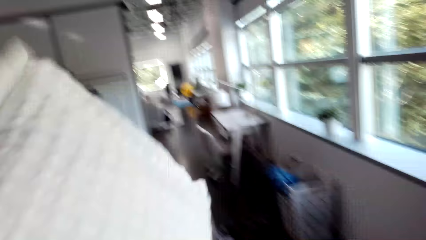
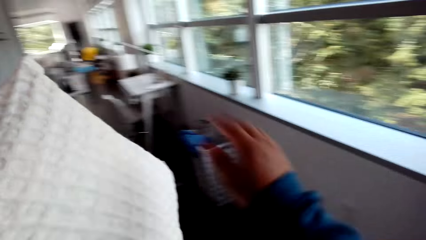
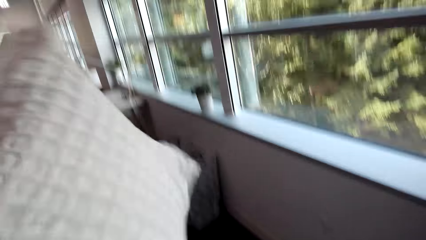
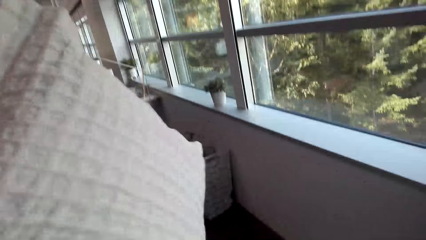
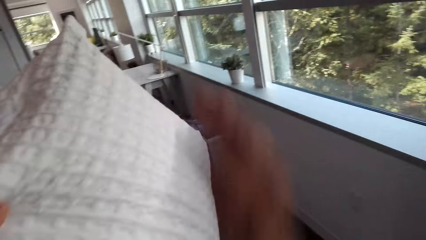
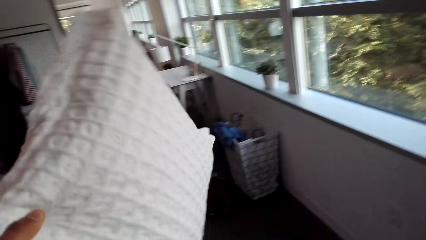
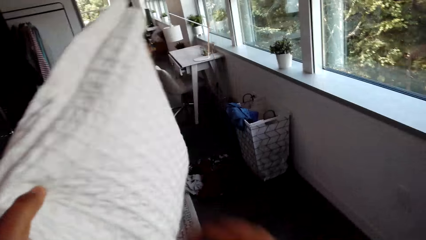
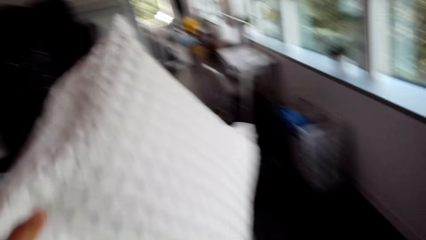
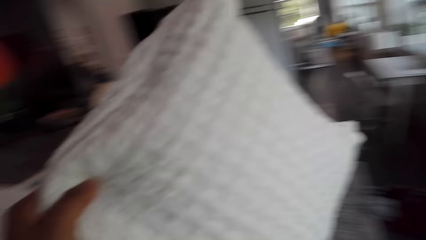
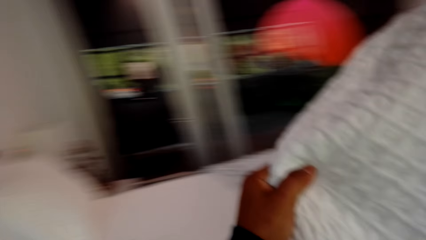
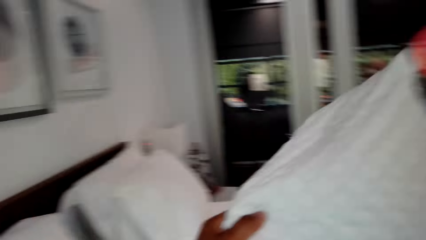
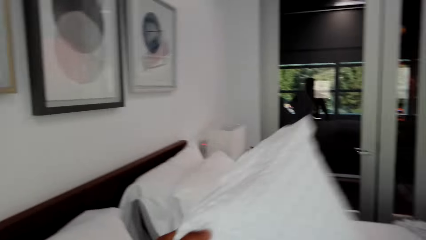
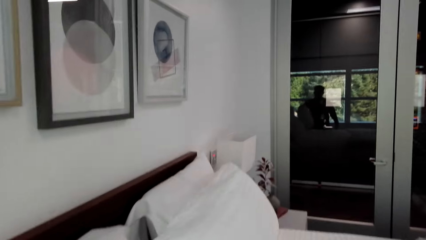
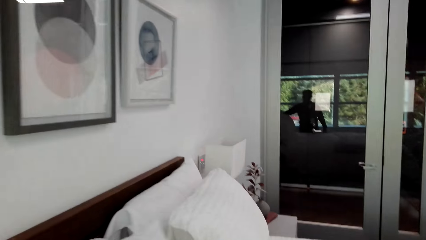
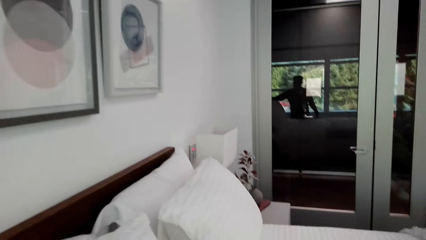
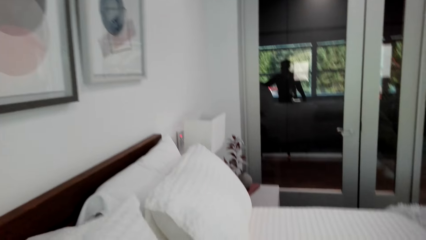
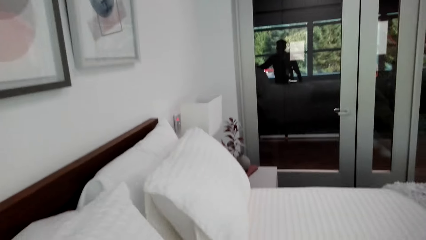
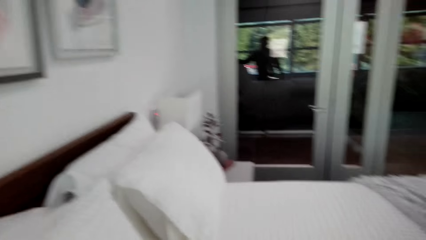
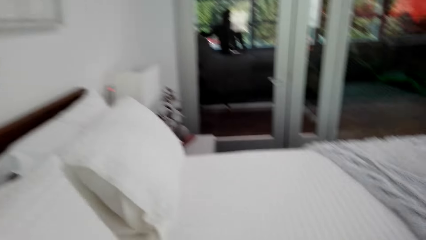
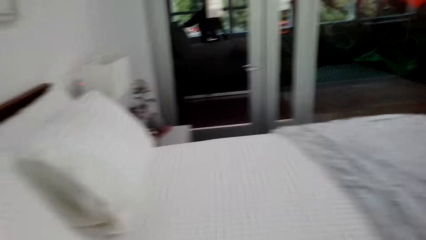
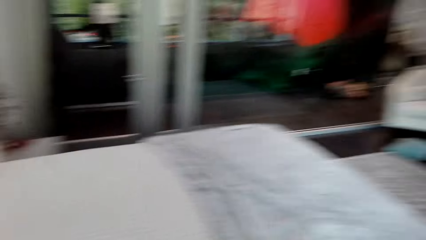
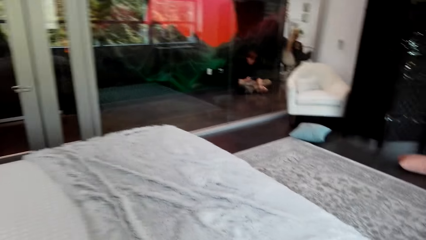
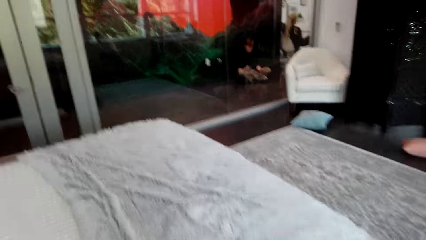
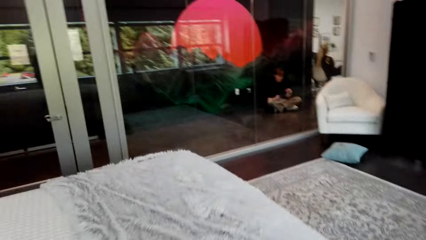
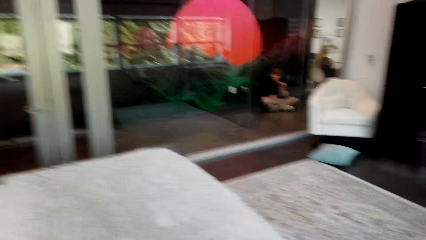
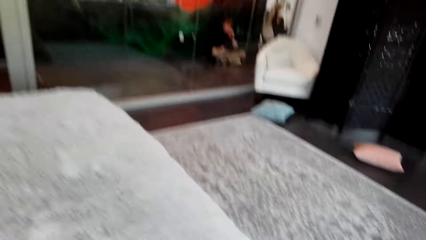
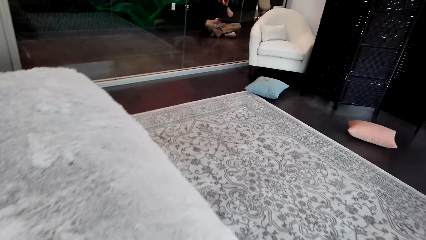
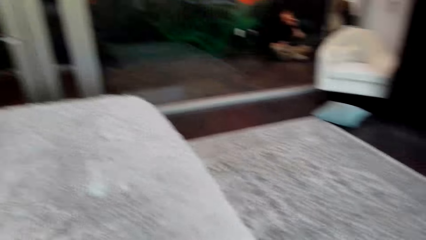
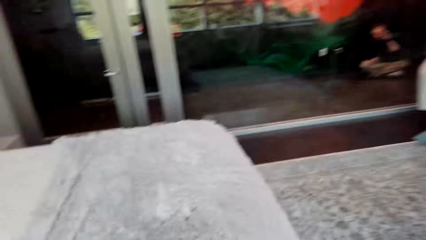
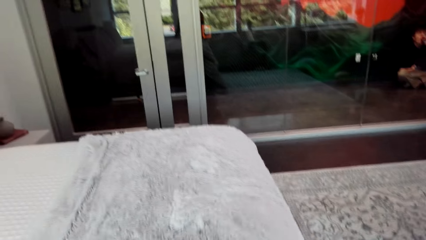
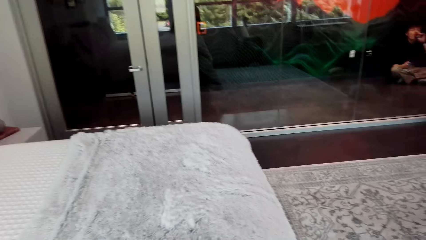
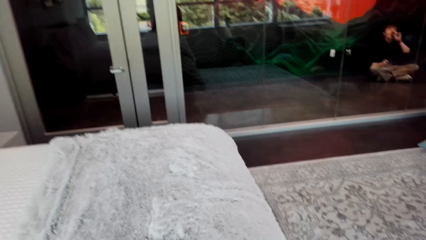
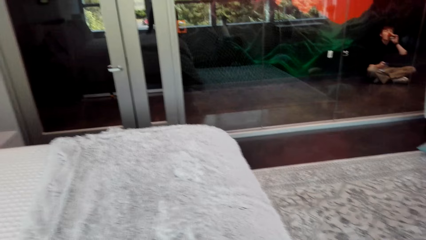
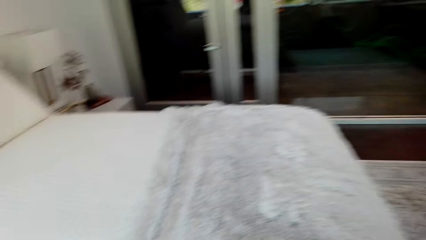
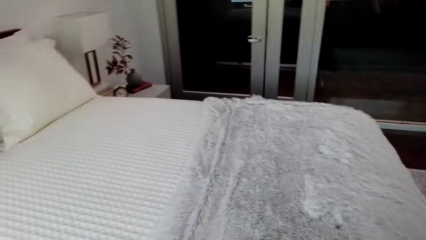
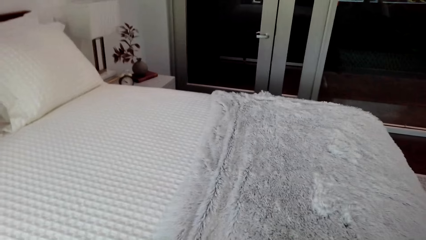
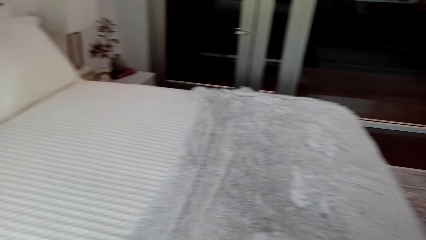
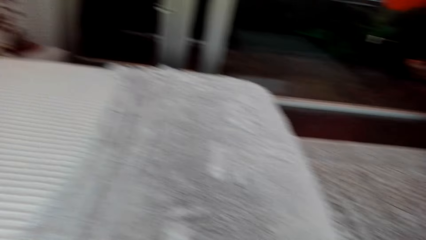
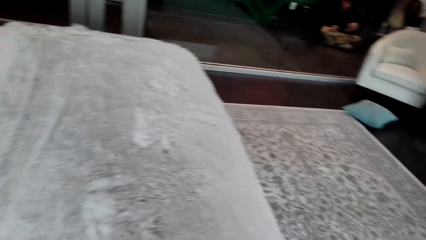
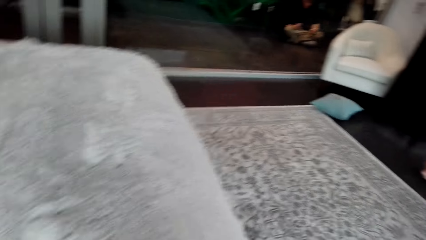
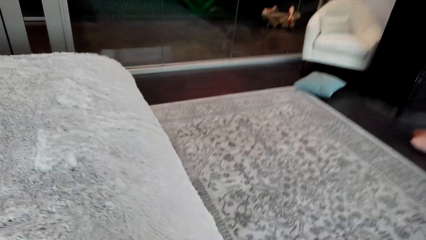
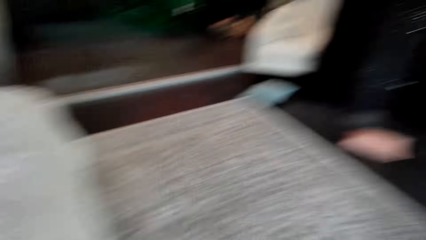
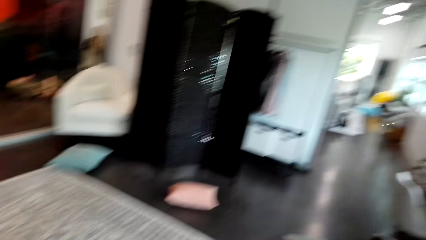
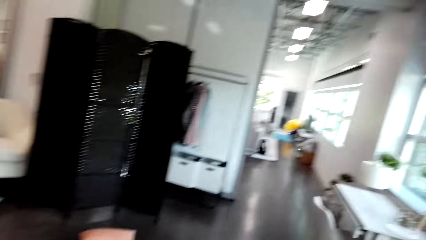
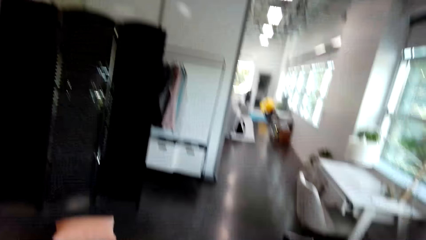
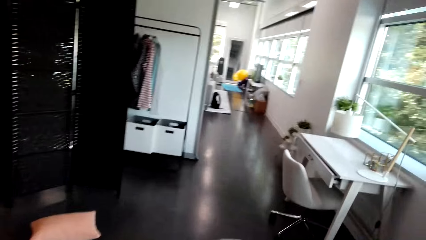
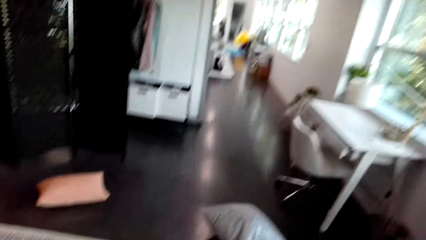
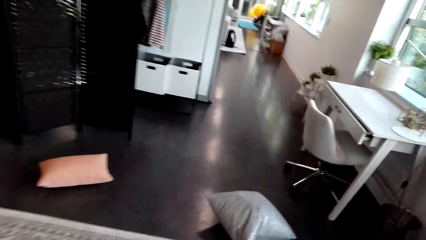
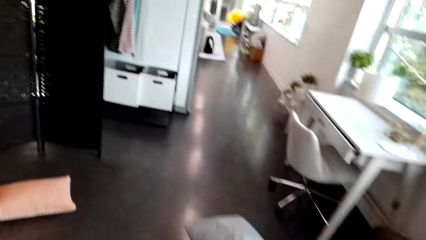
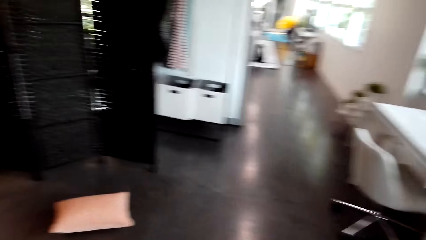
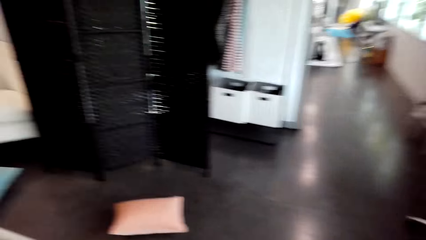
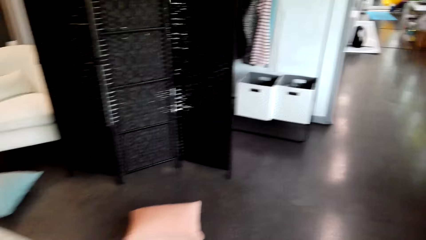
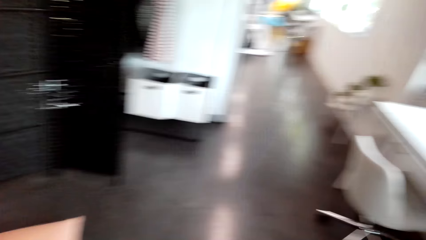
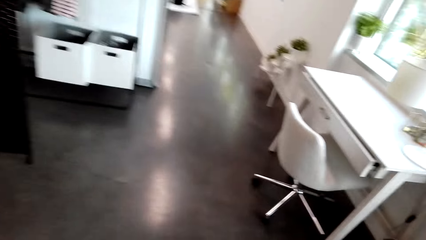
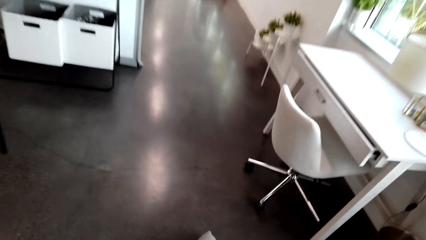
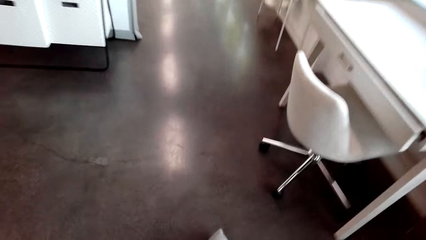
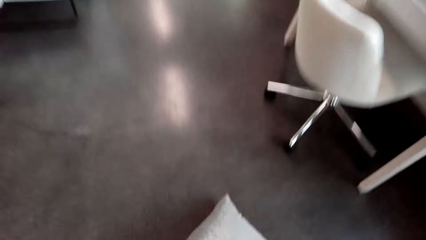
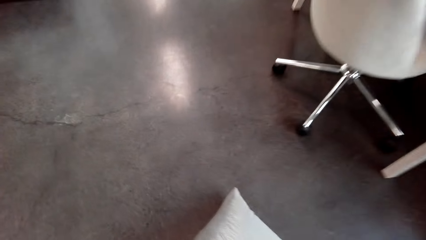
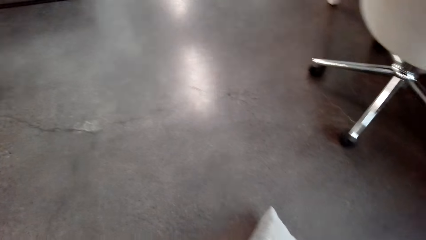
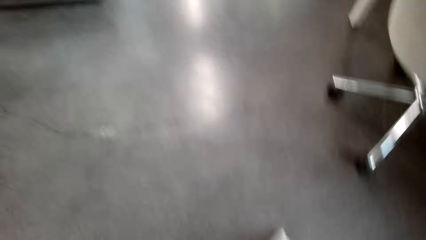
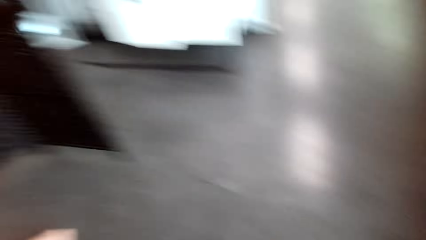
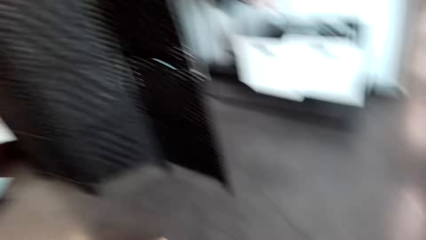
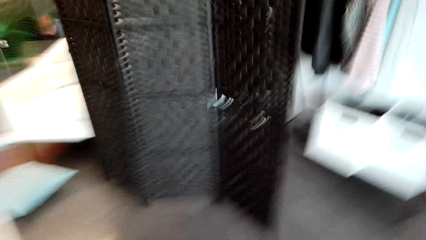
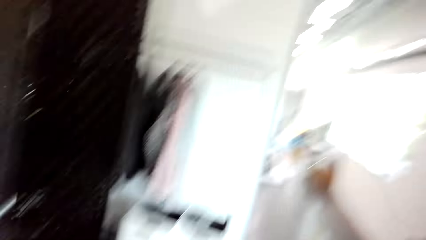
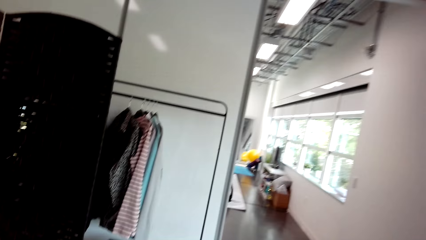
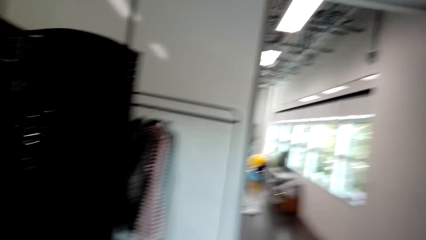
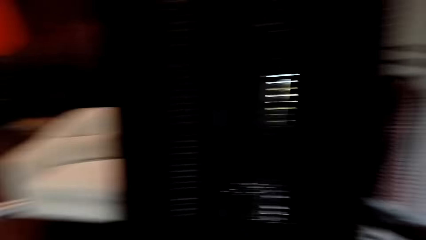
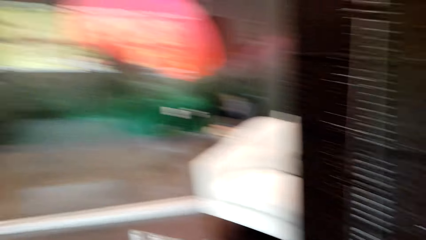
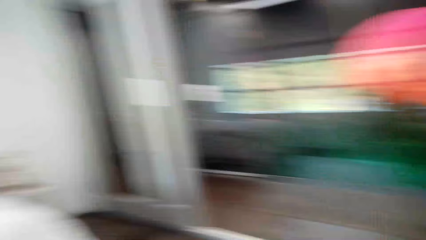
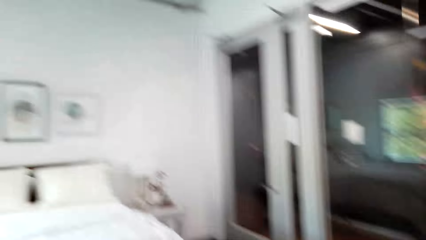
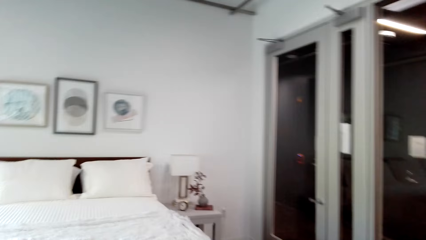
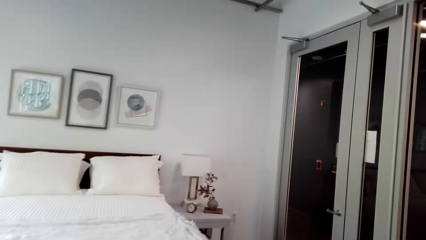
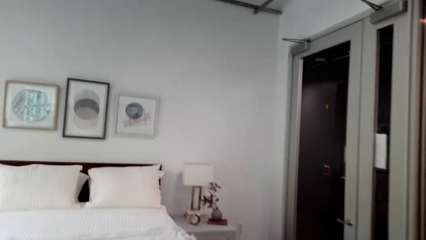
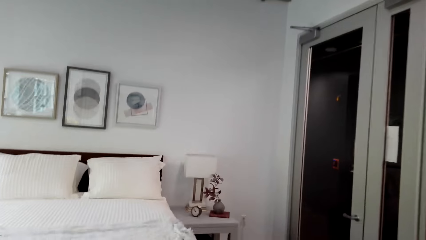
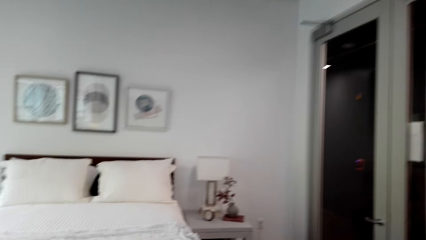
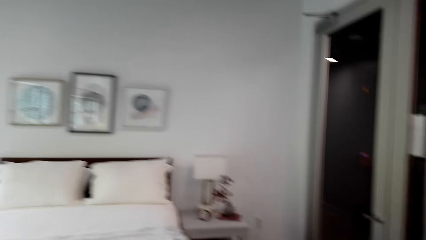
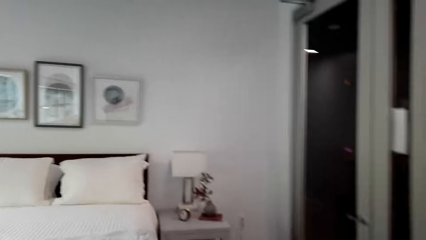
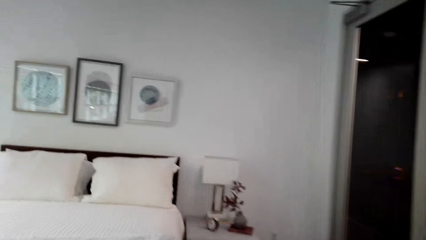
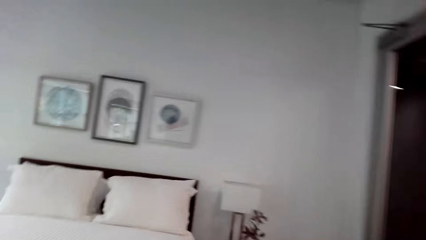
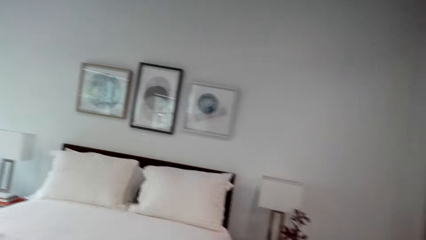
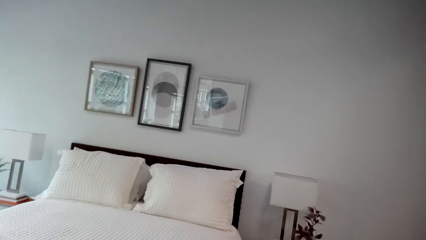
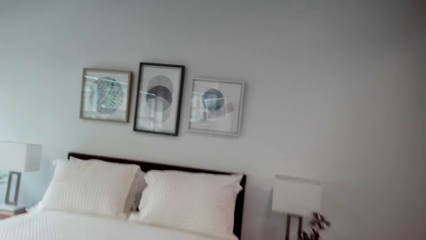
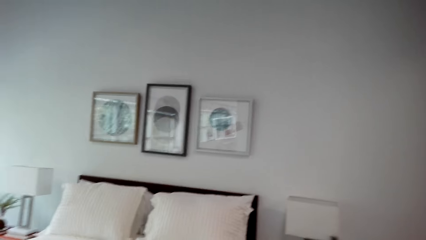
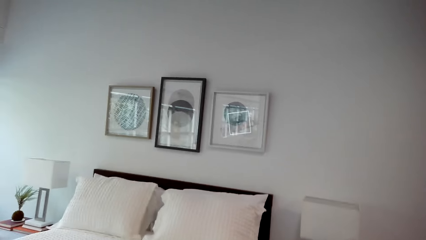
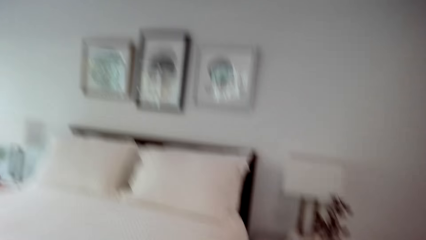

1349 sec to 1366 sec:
The camera wearer wipes out dust from the pillow case. They place the pillow on the headboard of the bed. They move around. They pick a pillow from the floor.
